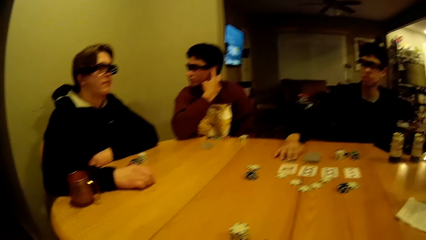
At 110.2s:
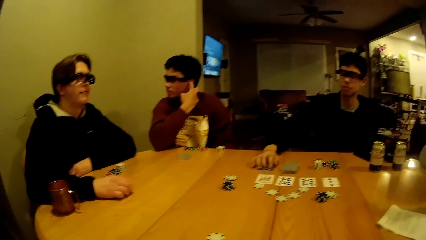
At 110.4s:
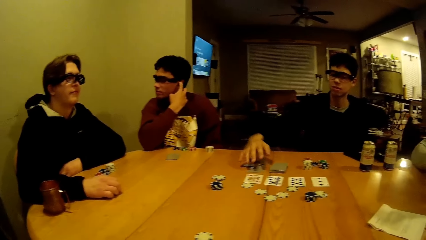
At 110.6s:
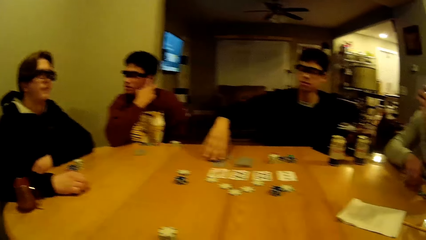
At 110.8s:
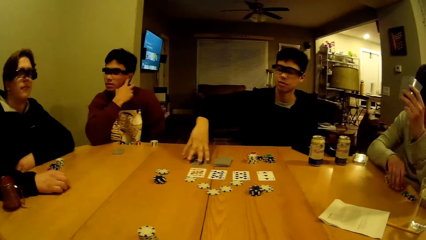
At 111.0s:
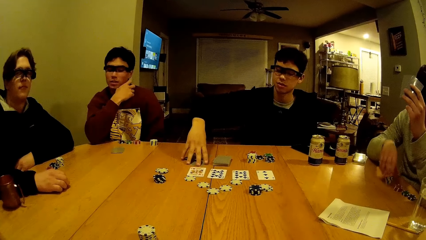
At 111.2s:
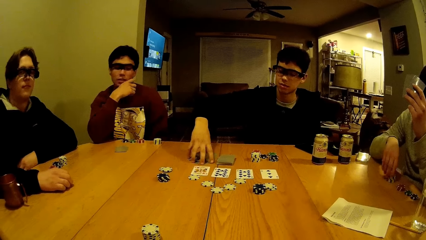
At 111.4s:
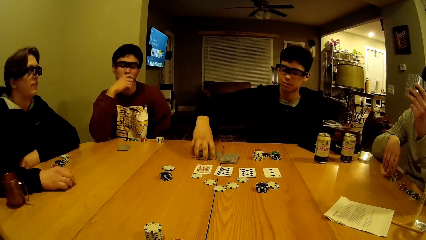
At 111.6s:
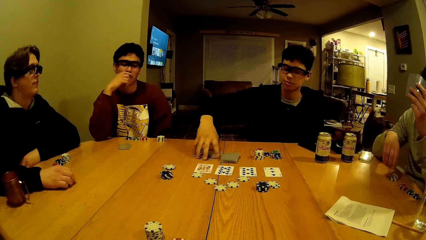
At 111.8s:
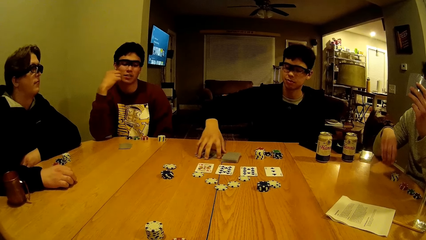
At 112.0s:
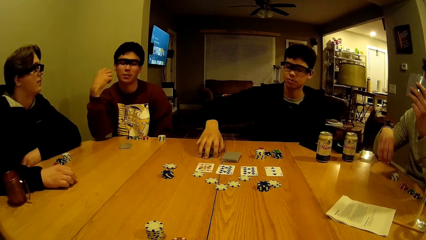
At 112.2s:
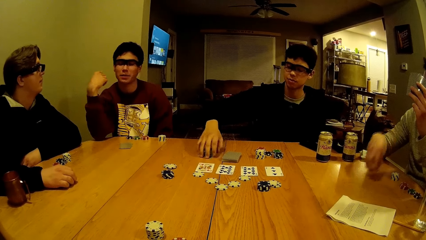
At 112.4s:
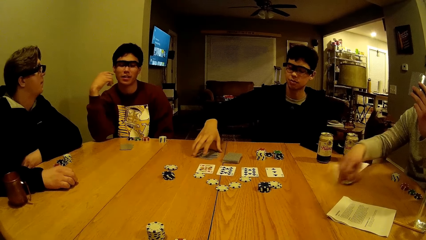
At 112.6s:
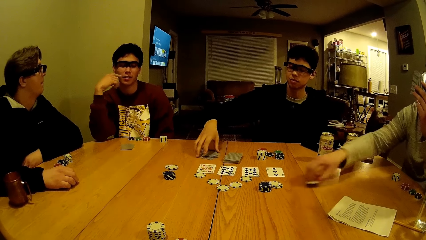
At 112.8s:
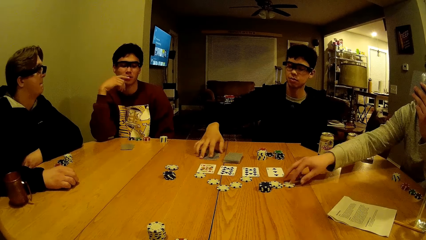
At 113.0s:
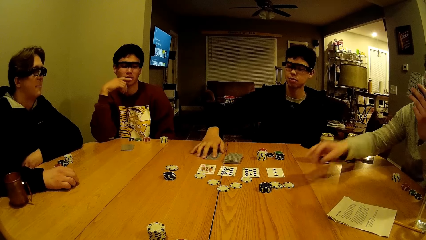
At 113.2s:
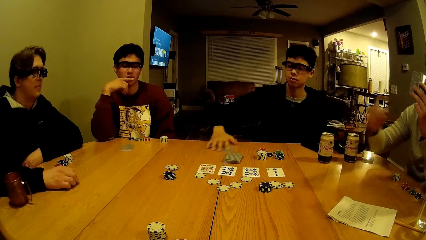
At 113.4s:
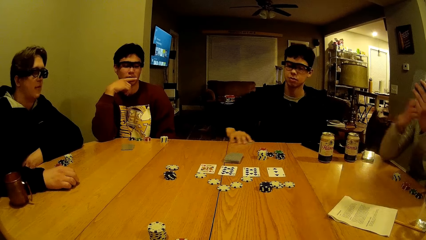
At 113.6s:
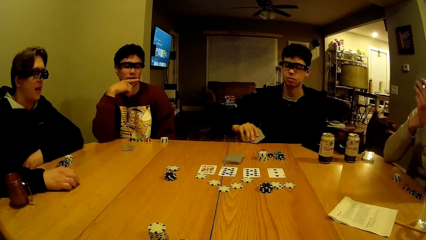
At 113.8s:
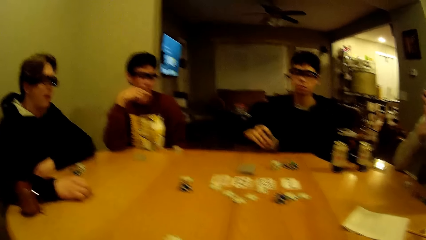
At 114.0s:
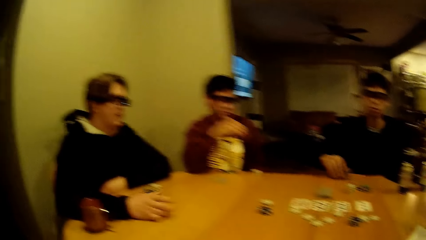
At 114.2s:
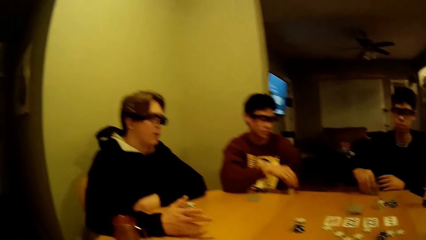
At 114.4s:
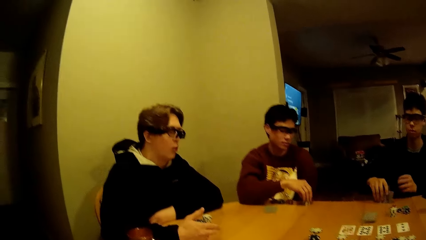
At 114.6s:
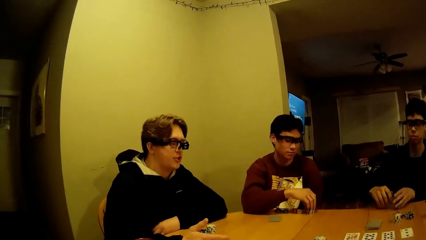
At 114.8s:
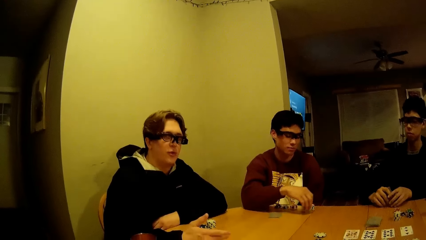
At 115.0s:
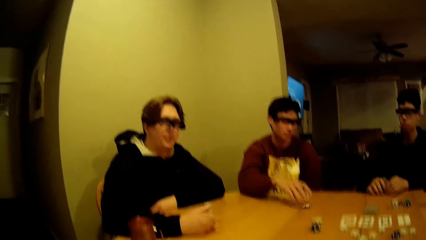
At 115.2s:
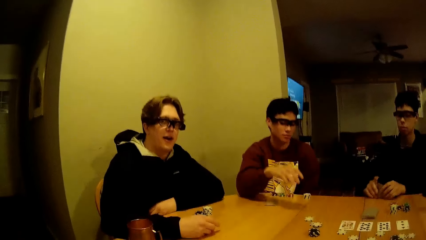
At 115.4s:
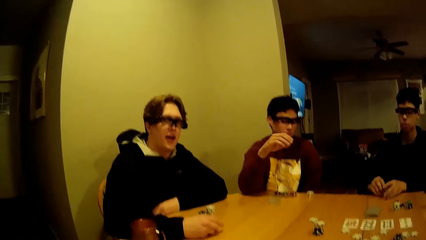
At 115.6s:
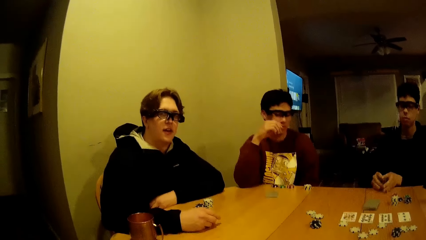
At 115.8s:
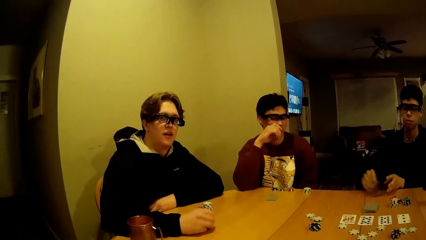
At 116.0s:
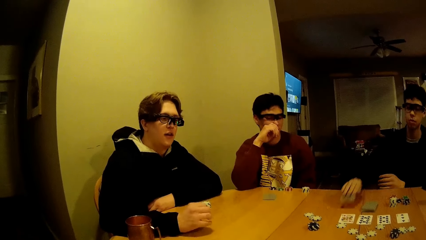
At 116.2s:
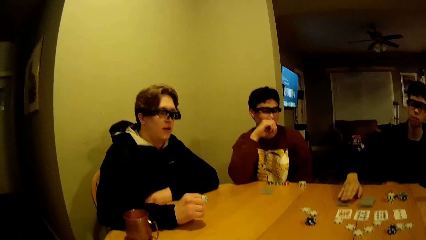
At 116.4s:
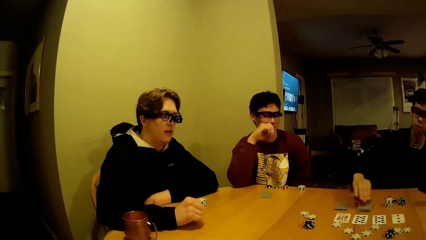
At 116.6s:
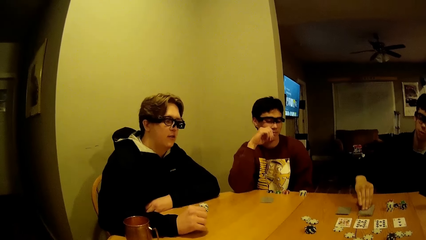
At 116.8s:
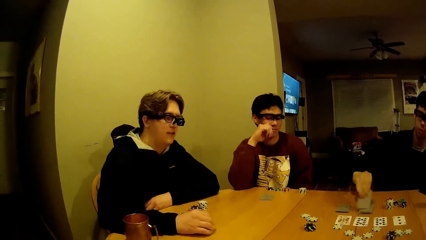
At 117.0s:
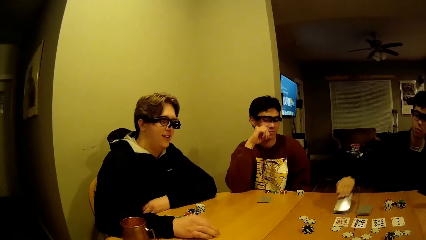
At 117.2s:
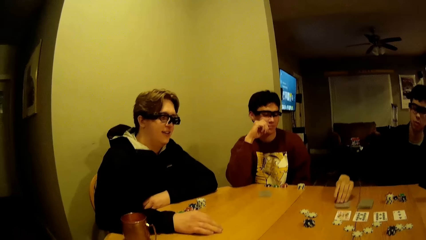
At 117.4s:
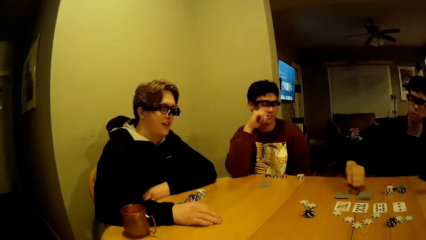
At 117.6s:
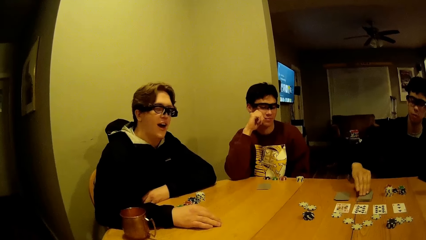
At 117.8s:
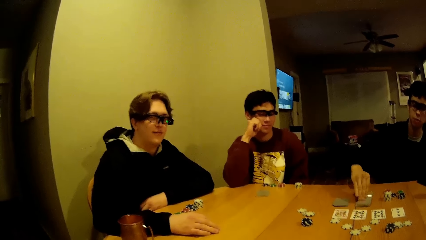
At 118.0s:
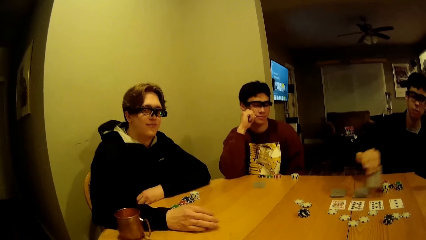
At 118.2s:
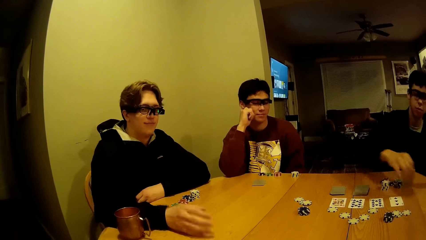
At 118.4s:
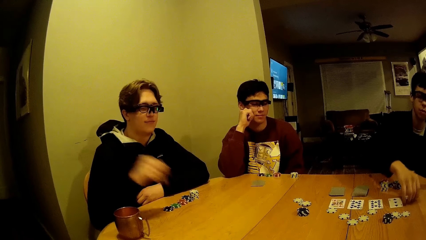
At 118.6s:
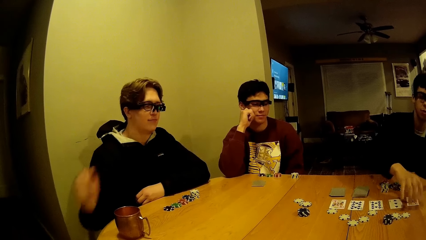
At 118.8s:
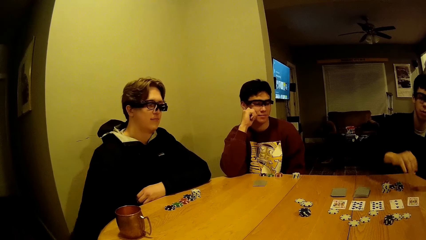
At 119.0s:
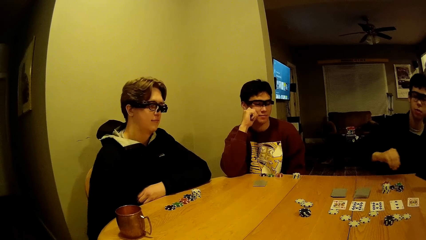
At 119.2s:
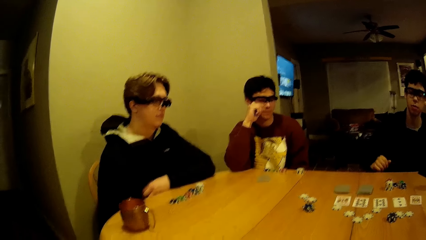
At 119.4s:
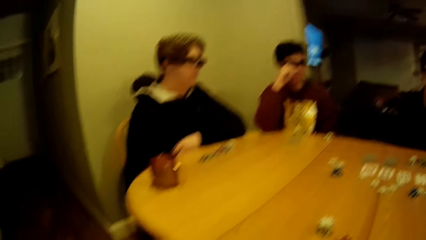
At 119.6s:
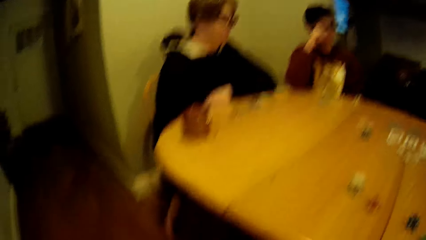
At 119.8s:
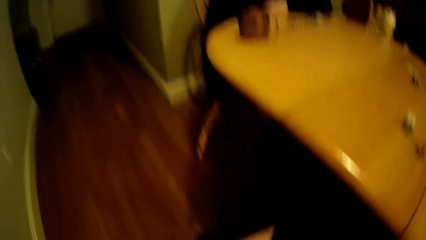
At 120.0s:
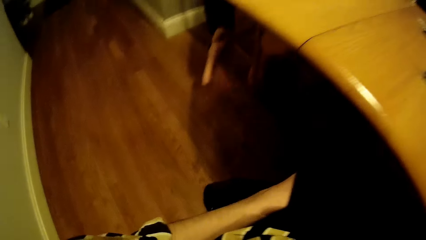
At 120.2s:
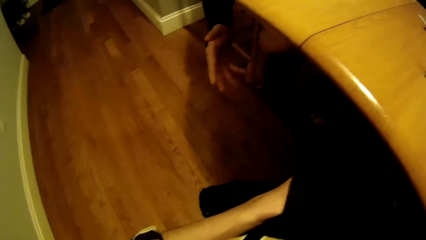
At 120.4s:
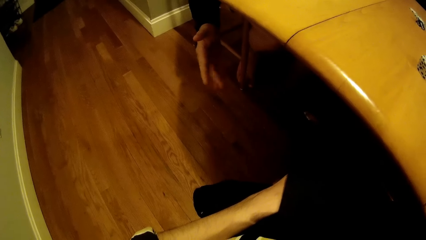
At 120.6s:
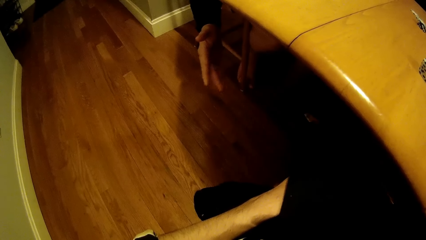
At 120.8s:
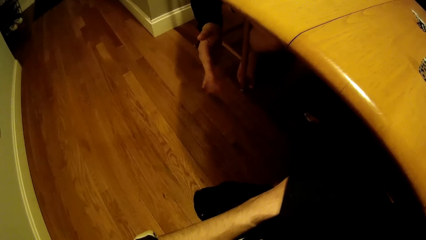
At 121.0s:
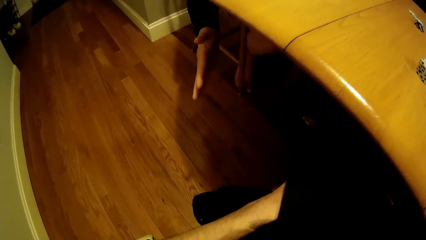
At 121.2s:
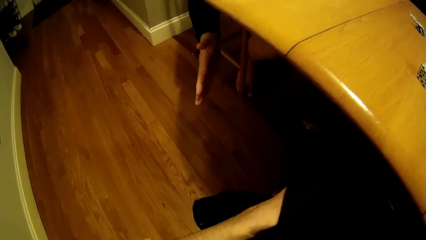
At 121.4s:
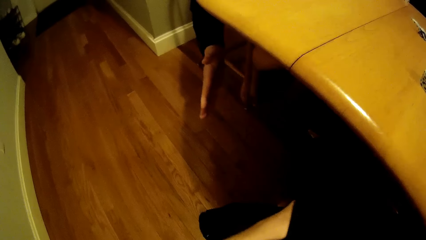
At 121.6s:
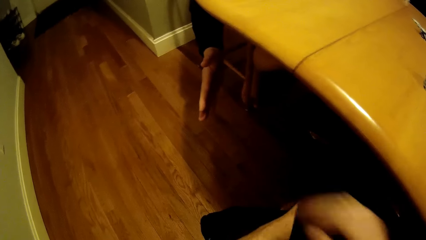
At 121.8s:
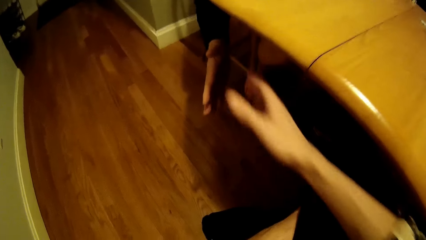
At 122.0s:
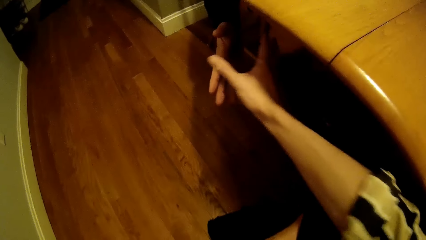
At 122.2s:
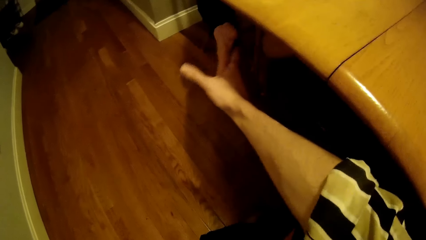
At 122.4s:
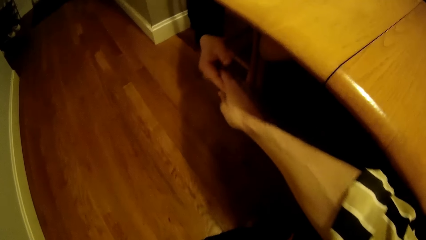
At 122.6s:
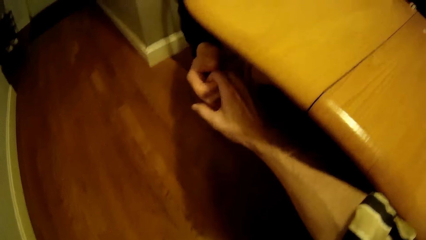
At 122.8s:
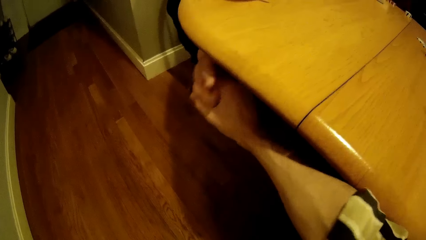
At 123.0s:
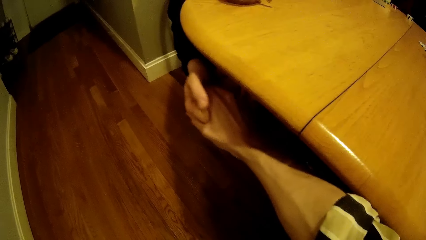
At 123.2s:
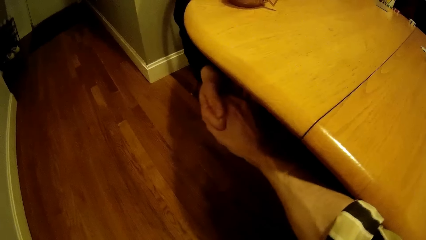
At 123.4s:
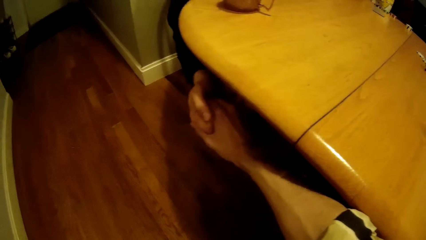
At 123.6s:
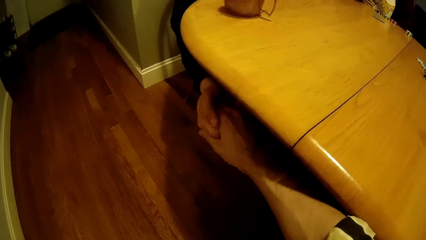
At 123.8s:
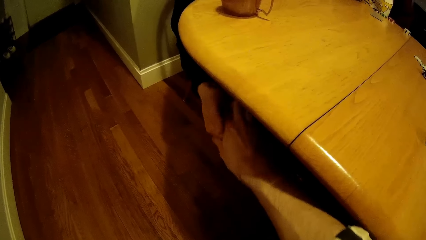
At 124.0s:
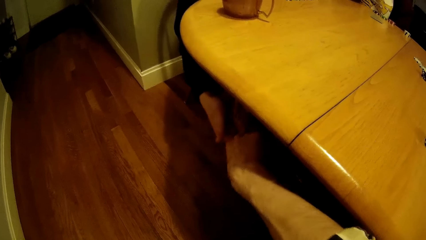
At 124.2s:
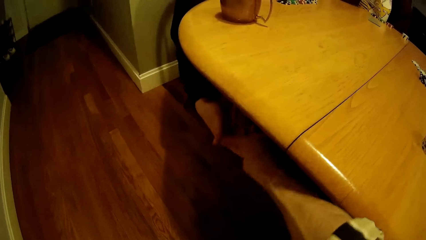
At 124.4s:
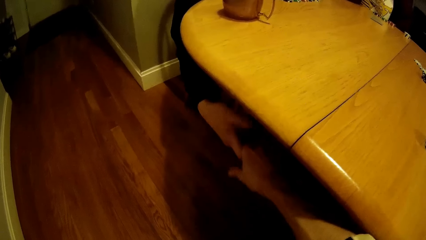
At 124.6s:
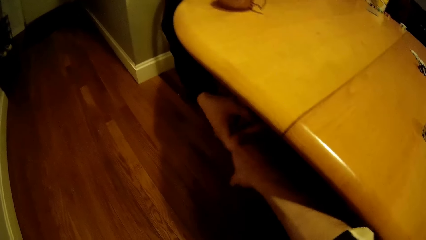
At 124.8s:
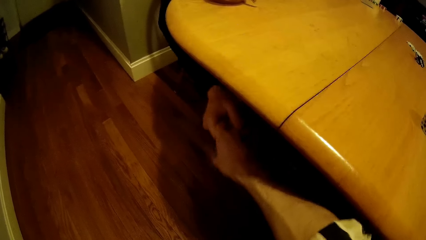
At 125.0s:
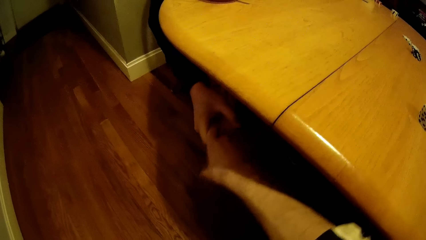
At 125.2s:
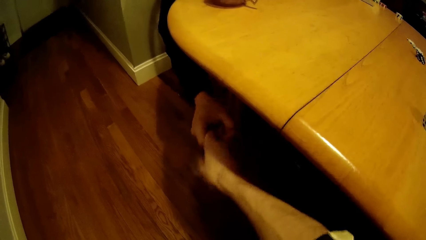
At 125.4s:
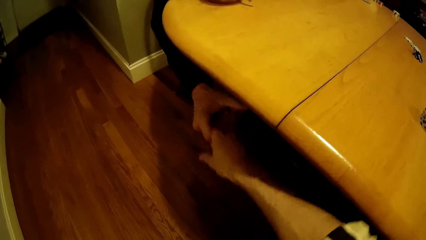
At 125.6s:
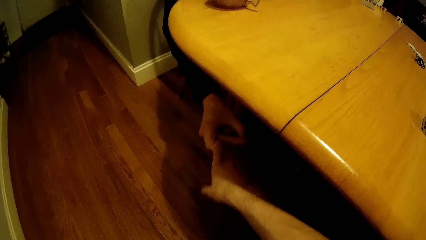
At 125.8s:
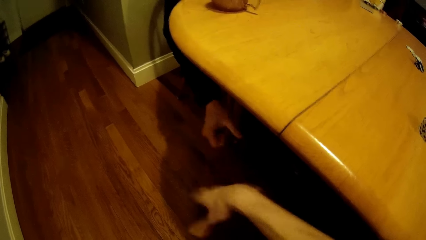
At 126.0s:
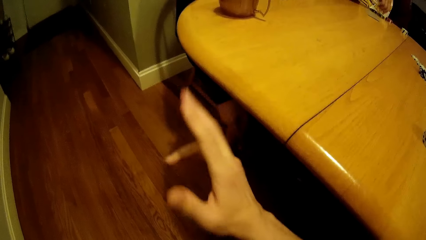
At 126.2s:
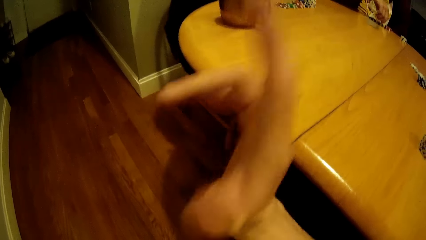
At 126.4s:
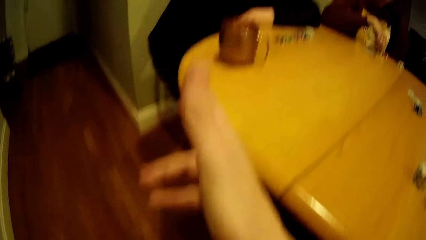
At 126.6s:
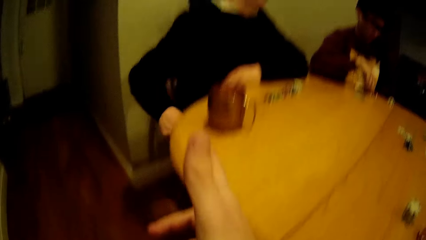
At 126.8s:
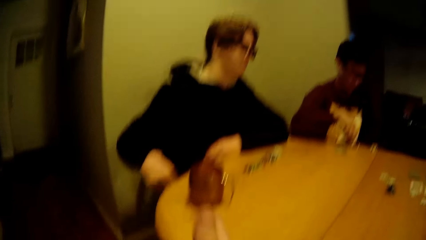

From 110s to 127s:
A man arranges some poker chips on the table with his right hand. The man throws some poker chips on the table with his right hand and moves a chip on the table. Another man picks cards from the table. A third man throws some poker chips on the table with his right hand. The third man holds the chips and moves the chips on the table. The second man drops some cards from the table with his right hand. The second man picks some cards from the table with his right hand, moves the cards on the table, drops the cards on the table with his right hand, picks some cards from the table with his right hand, and drops the cards on the table with his right hand. A fourth man removes his hand from the table. The camera wearer looks under the table. The fourth man shakes his fingers. The camera wearer interacts with the fourth man under the table with his right hand. He holds the fourth man's hand.
